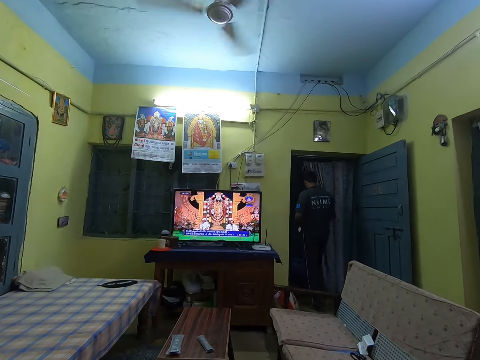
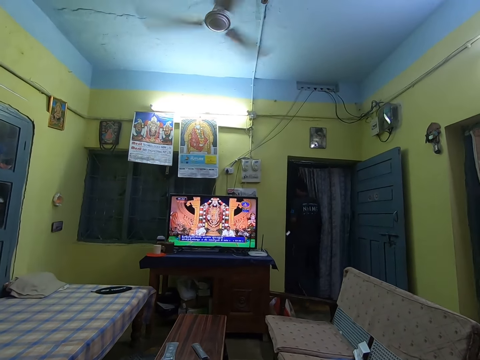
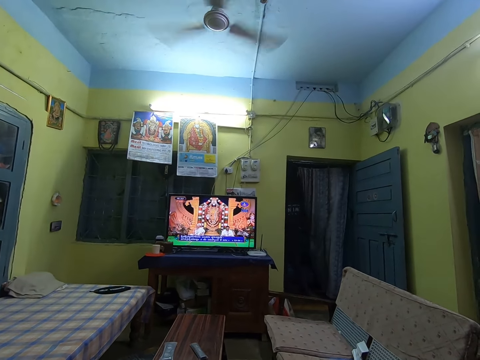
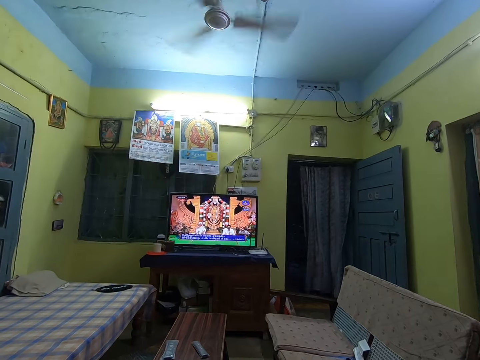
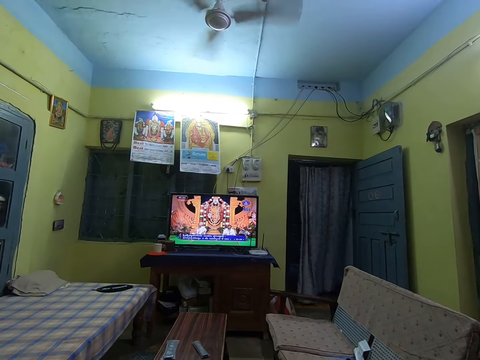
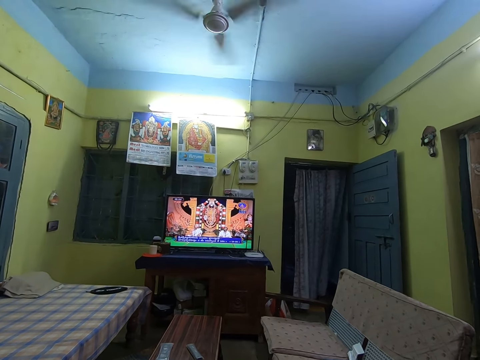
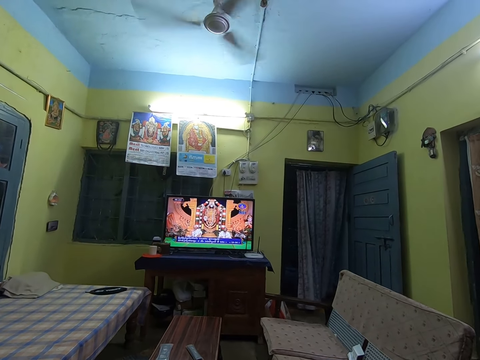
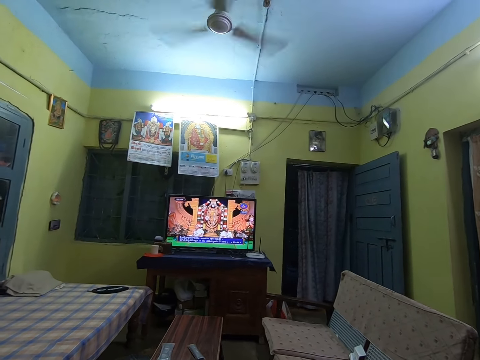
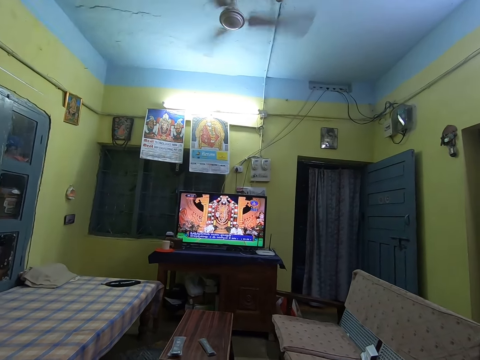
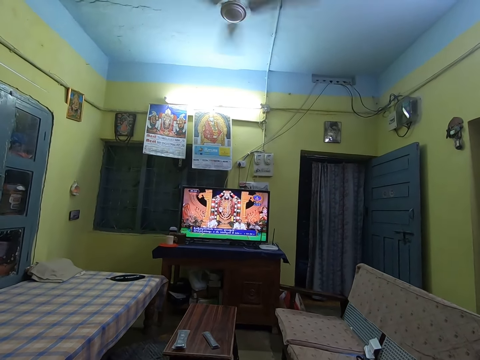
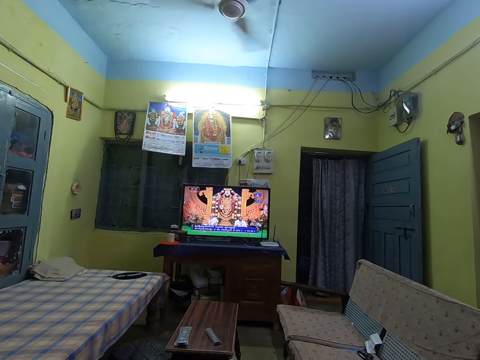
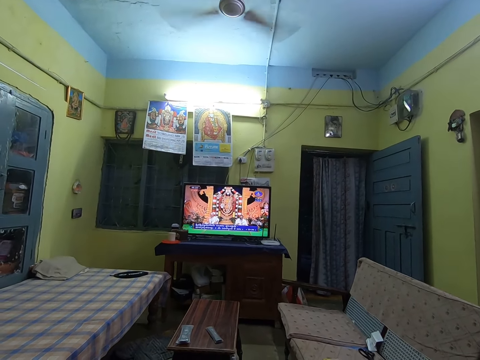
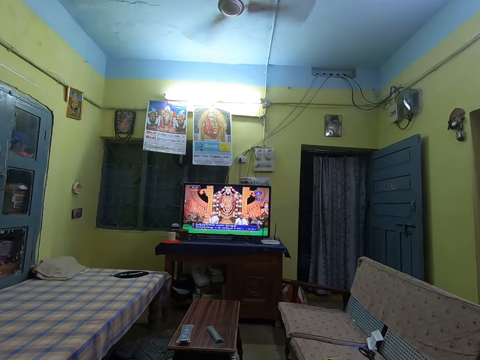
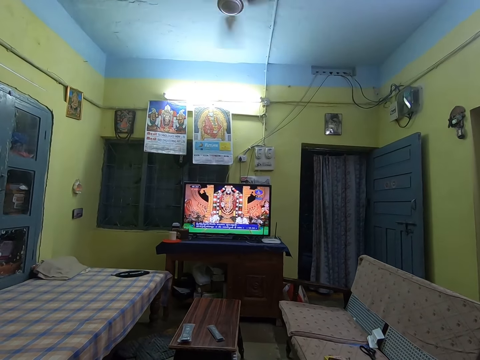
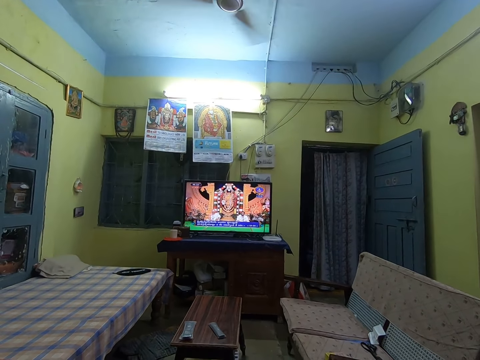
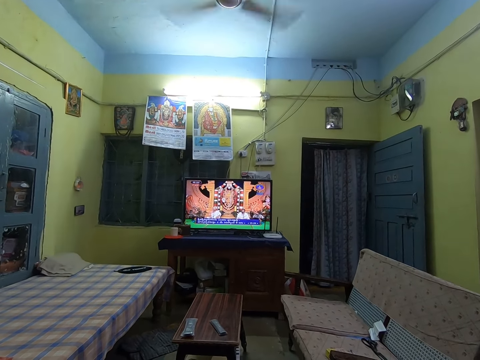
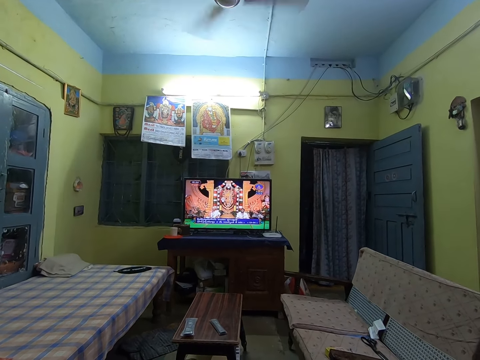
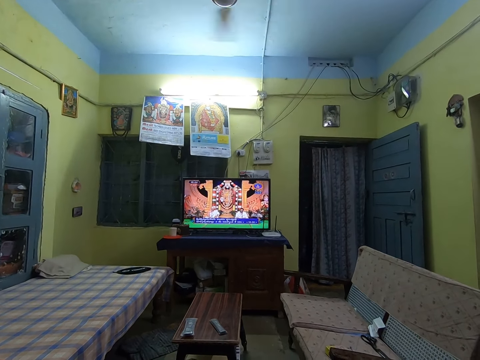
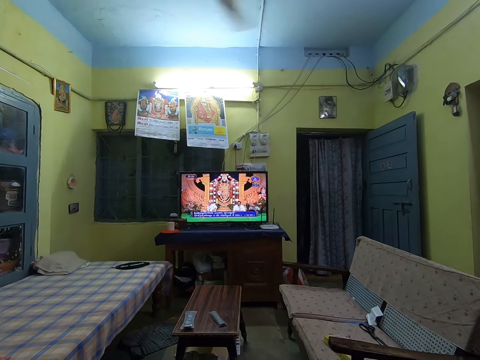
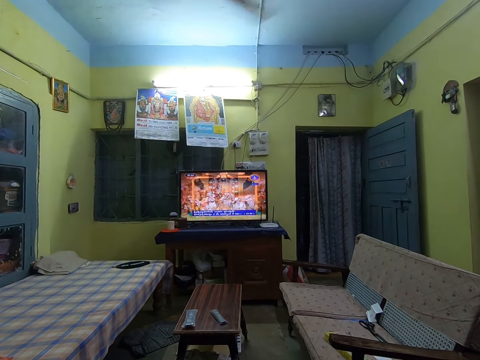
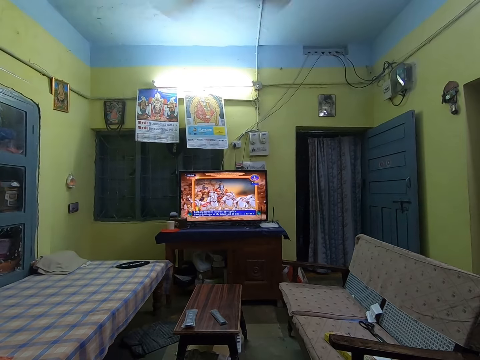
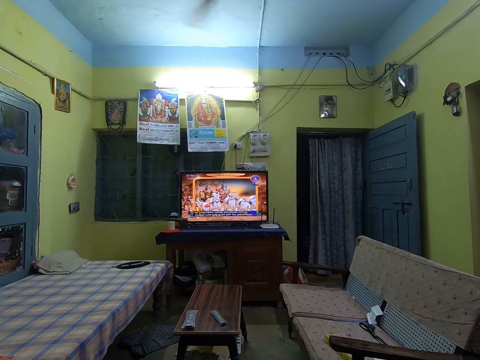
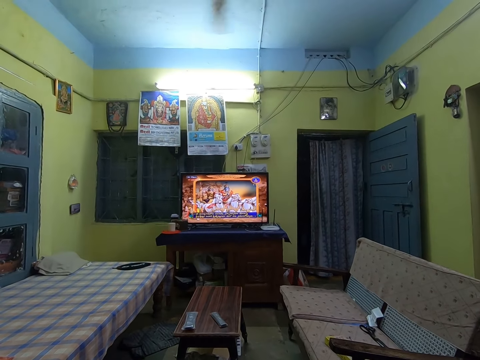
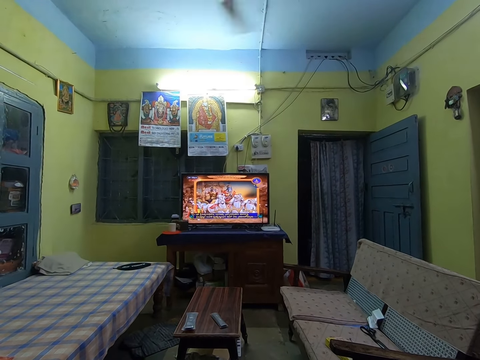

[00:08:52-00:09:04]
A man walks out of the house. The camera wearer talks to the man. They watch the television.

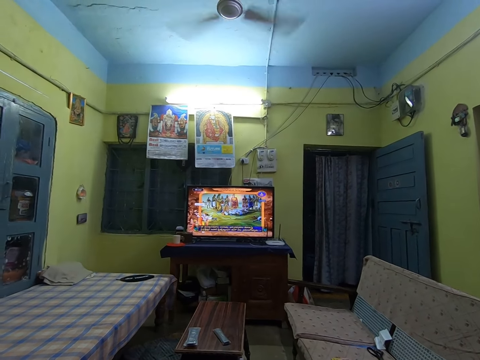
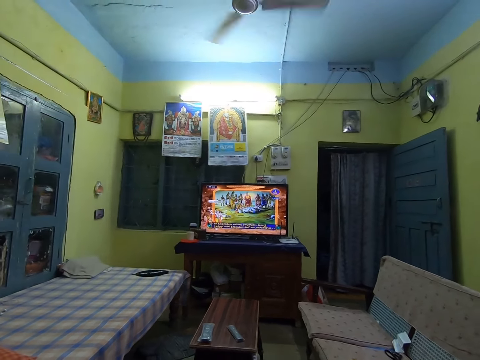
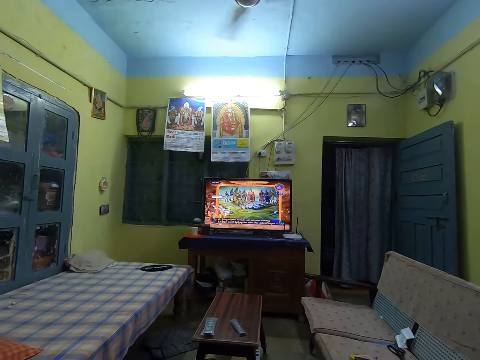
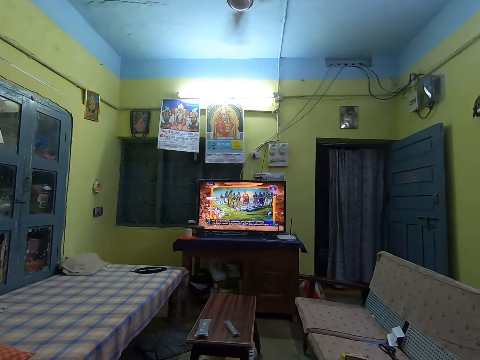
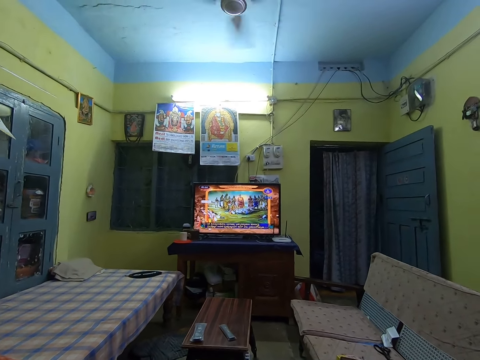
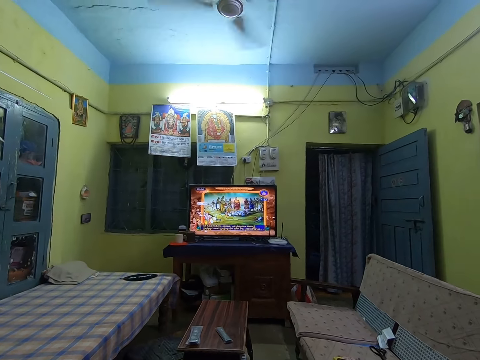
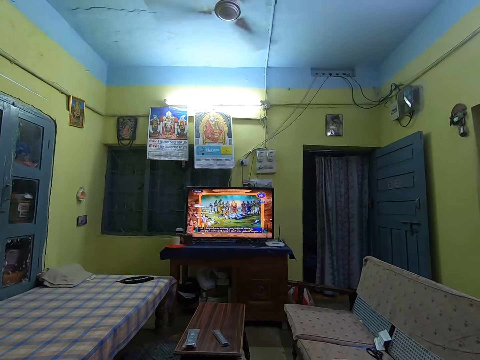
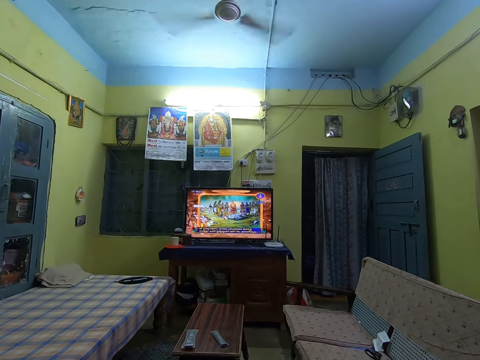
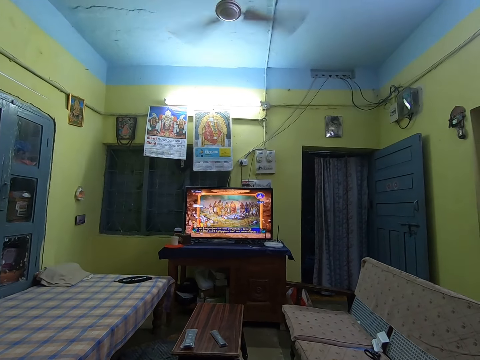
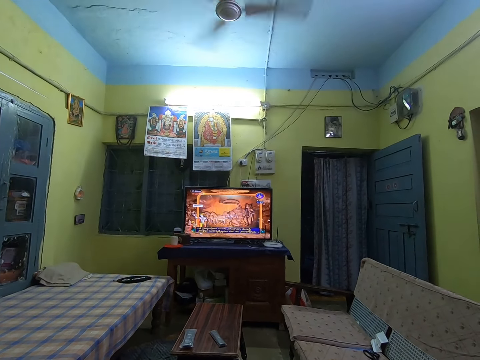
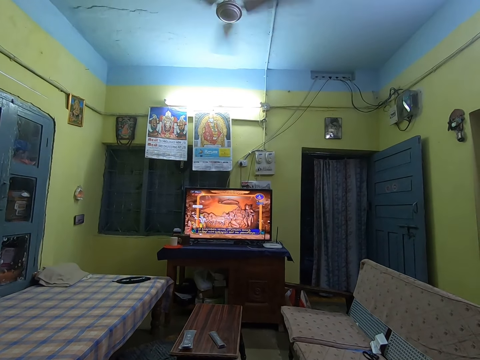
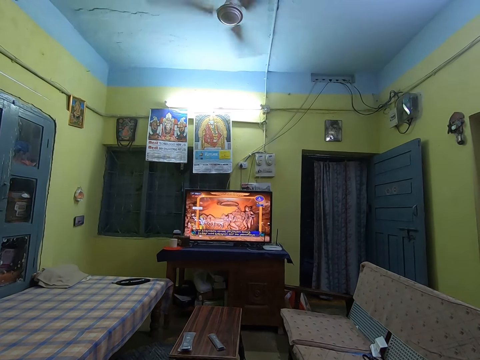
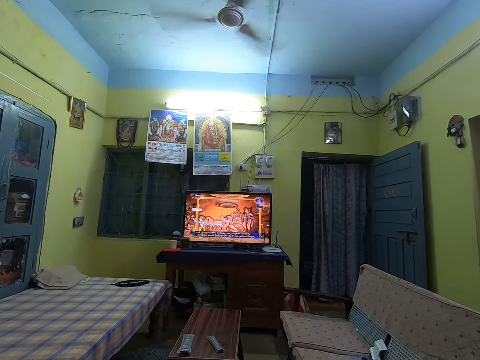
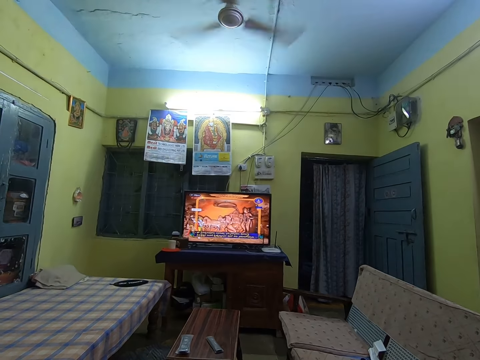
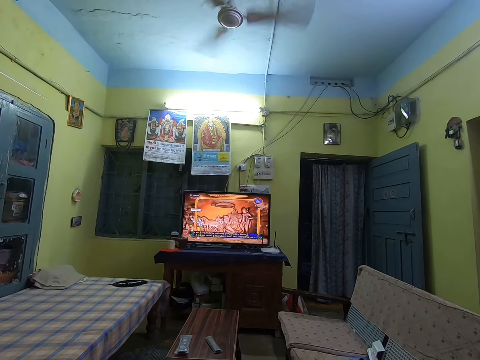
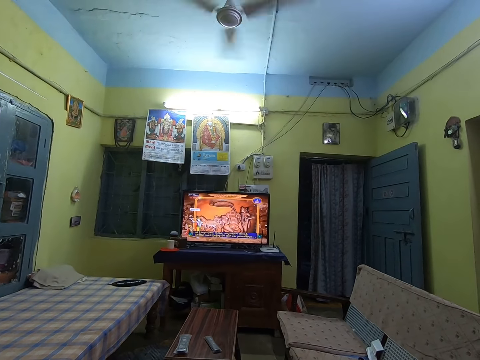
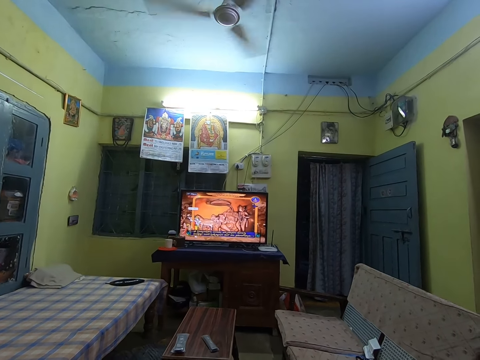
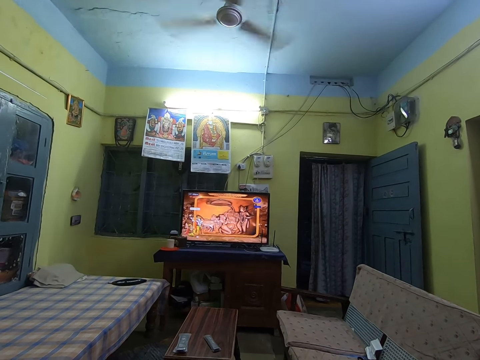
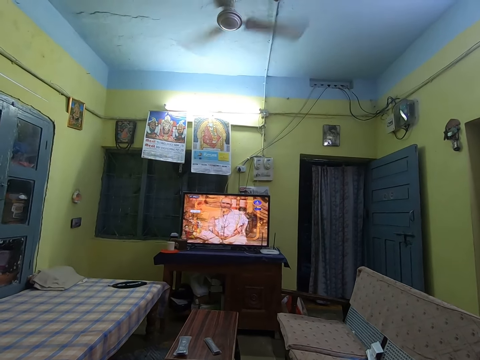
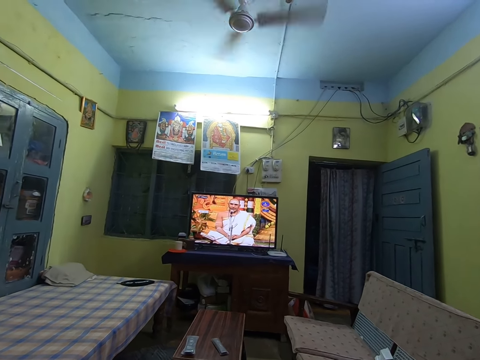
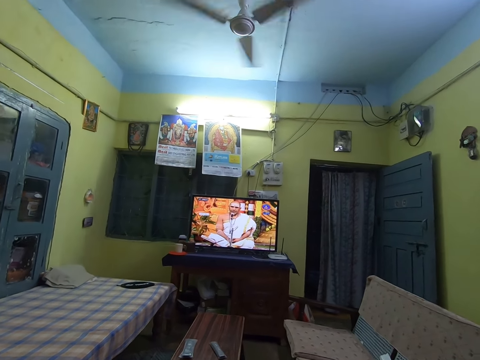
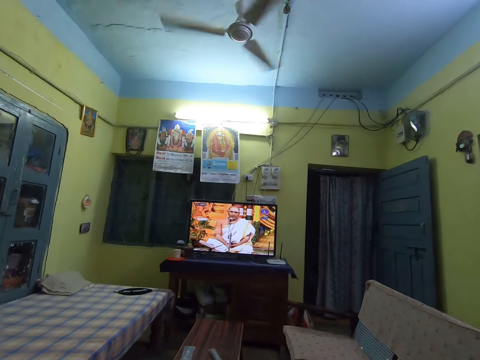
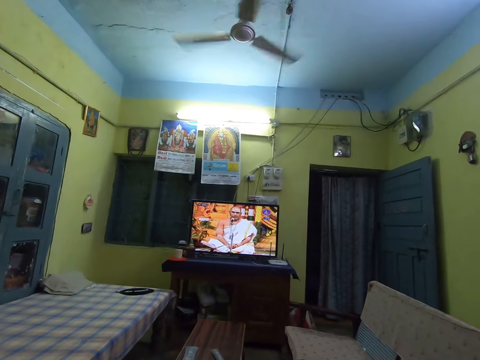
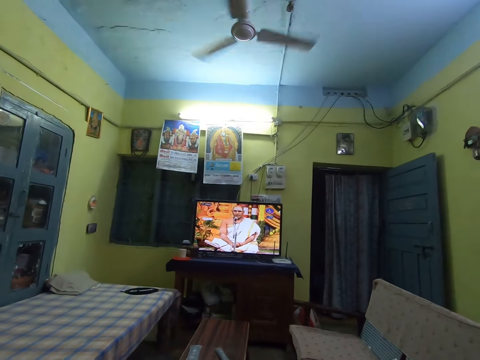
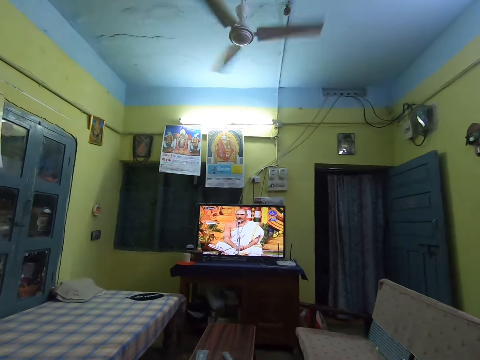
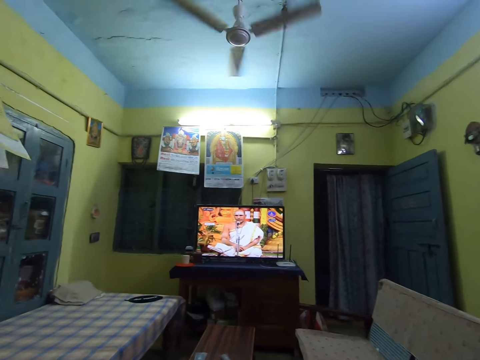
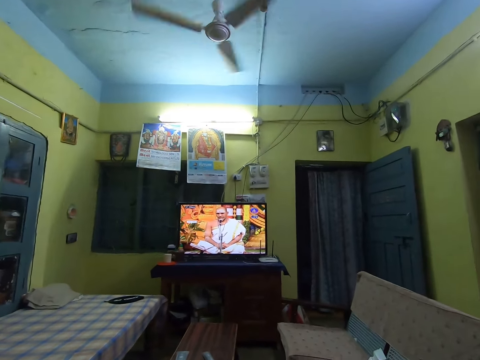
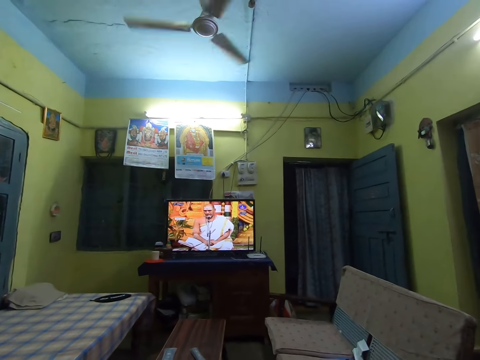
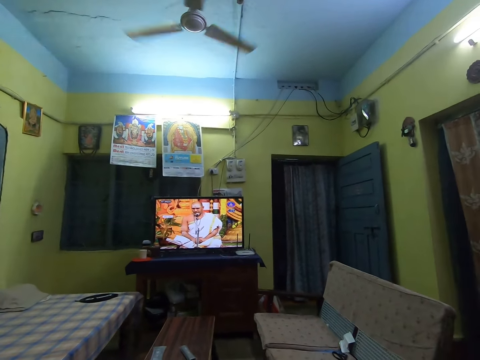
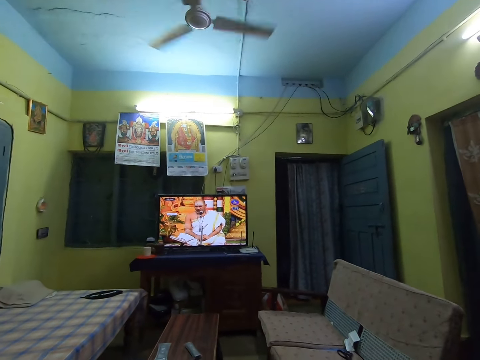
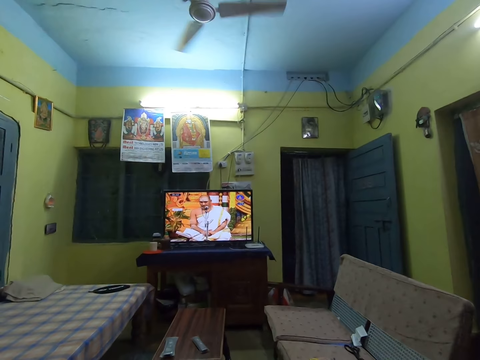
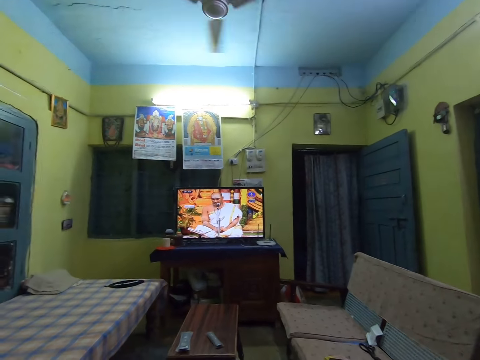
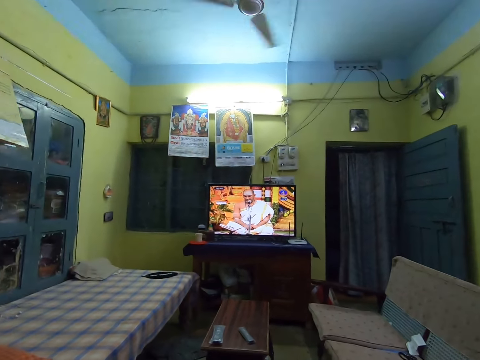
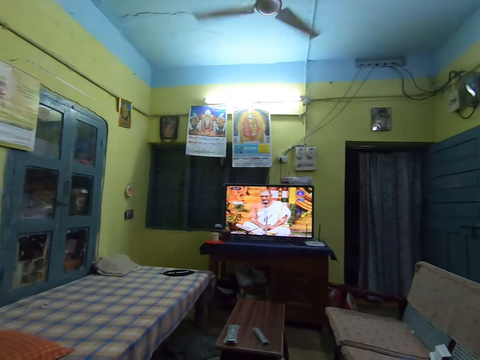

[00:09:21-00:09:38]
The camera wearer looks around.
